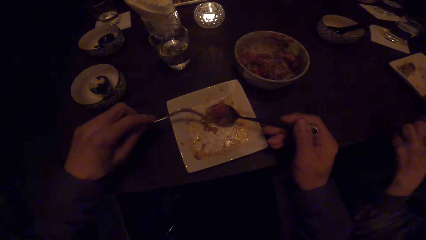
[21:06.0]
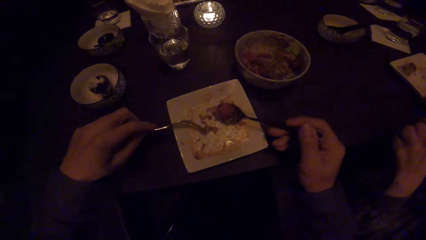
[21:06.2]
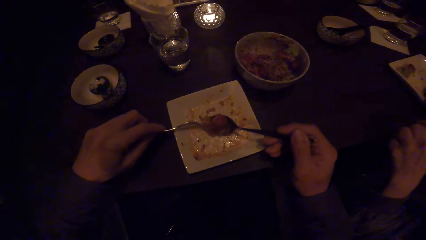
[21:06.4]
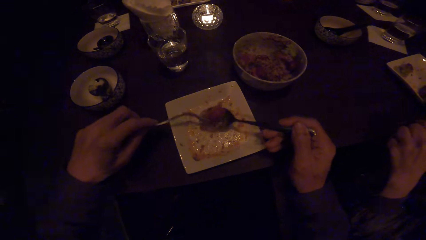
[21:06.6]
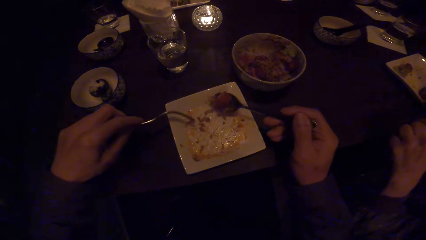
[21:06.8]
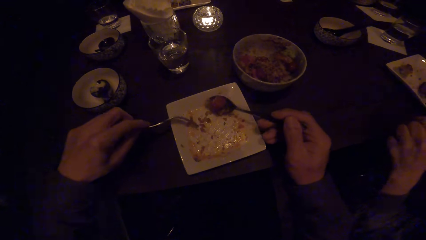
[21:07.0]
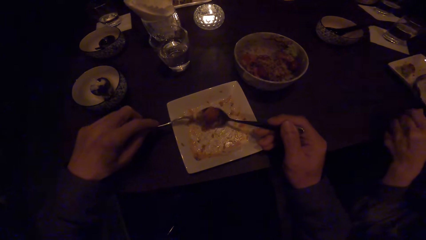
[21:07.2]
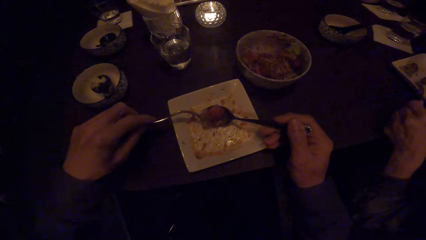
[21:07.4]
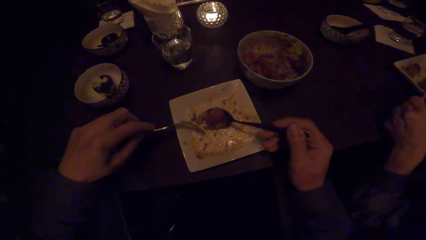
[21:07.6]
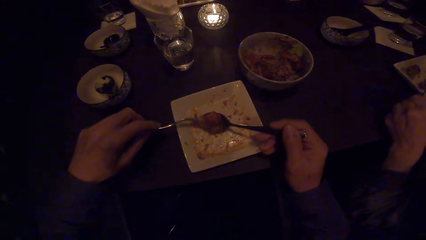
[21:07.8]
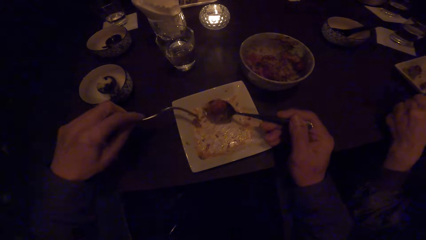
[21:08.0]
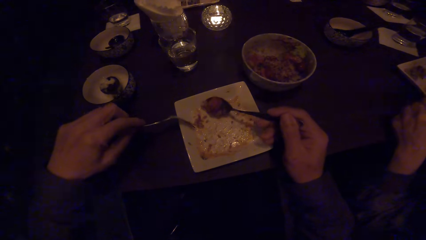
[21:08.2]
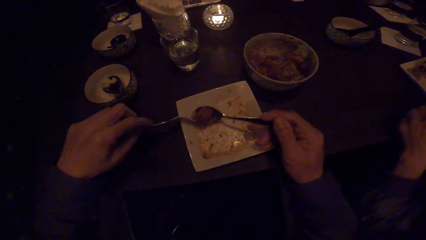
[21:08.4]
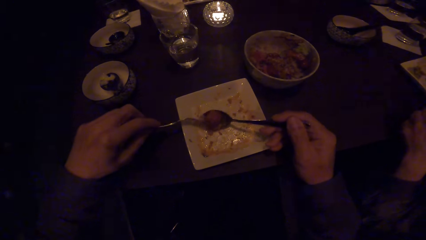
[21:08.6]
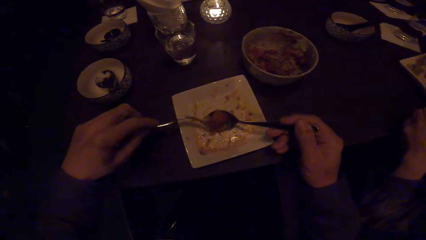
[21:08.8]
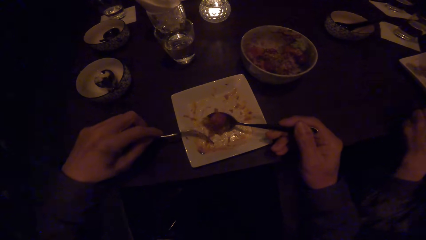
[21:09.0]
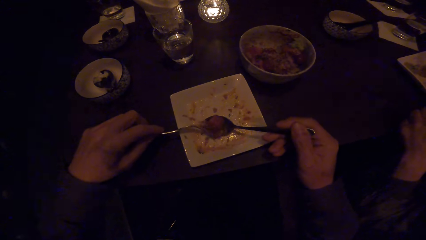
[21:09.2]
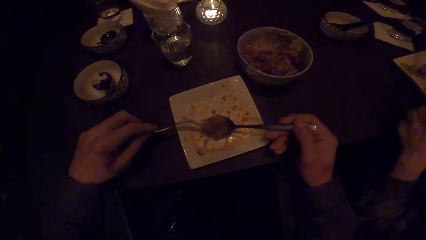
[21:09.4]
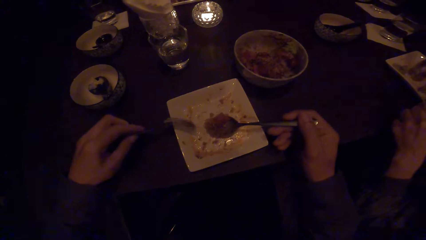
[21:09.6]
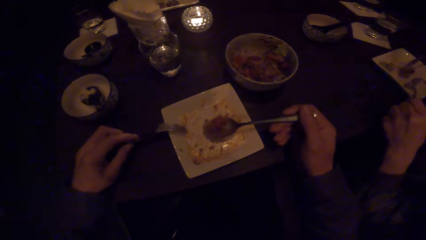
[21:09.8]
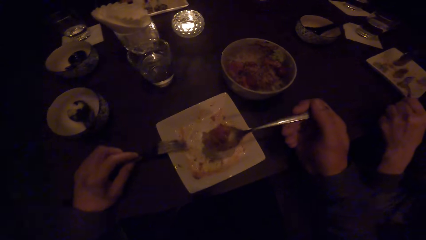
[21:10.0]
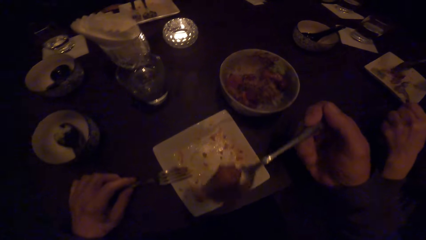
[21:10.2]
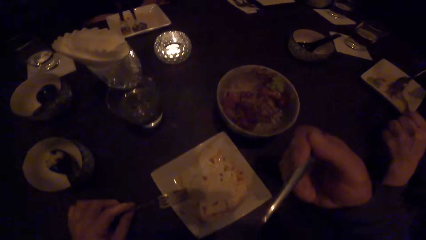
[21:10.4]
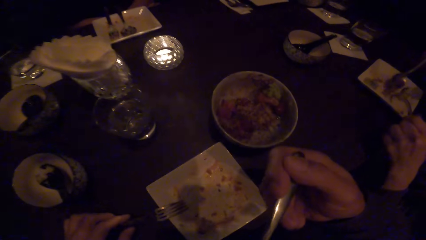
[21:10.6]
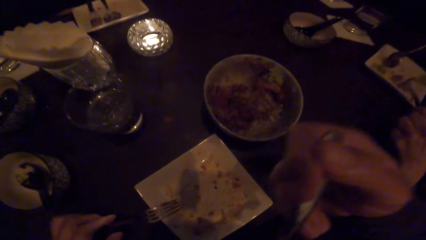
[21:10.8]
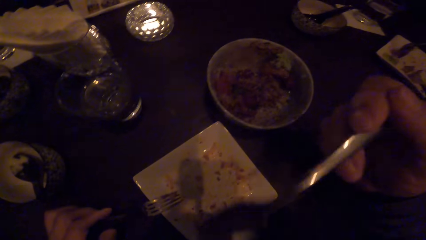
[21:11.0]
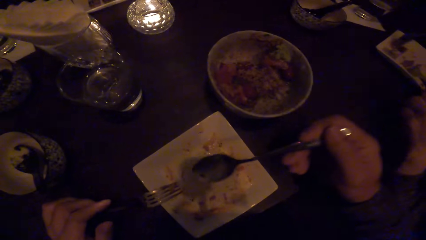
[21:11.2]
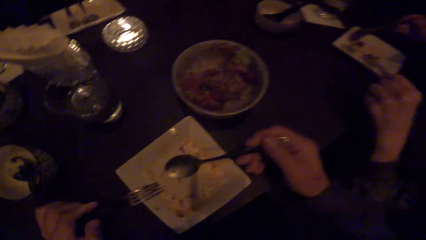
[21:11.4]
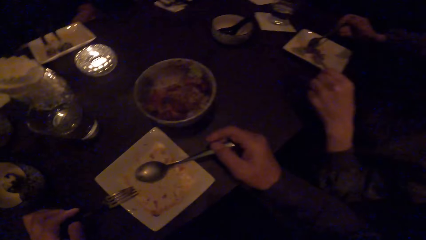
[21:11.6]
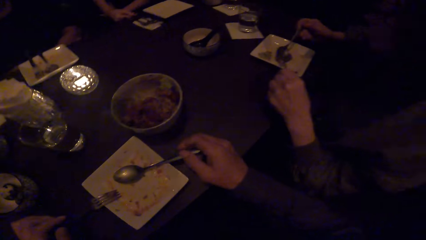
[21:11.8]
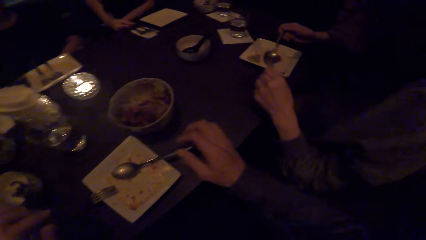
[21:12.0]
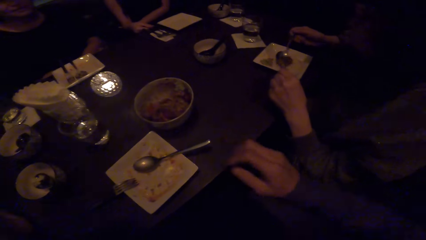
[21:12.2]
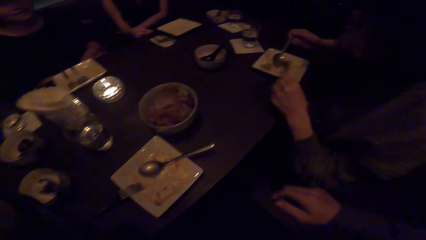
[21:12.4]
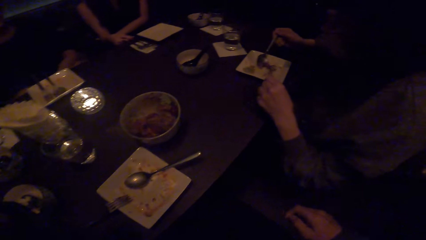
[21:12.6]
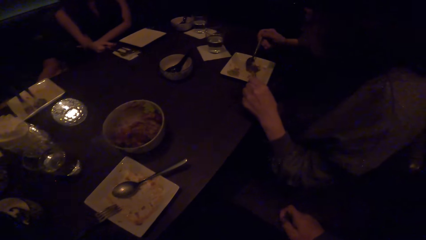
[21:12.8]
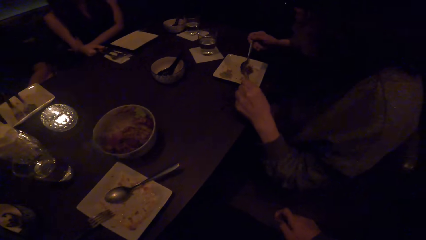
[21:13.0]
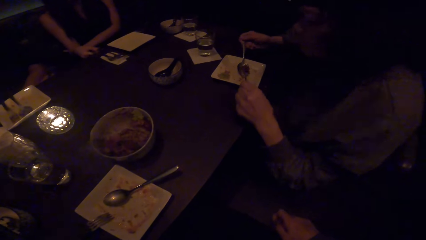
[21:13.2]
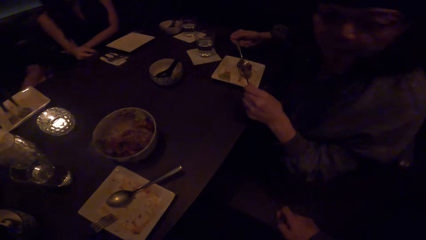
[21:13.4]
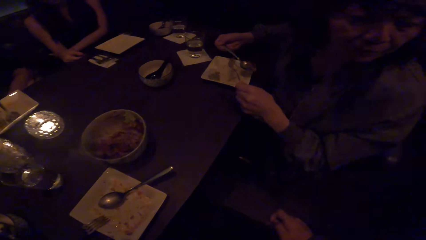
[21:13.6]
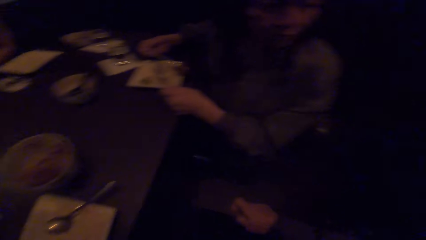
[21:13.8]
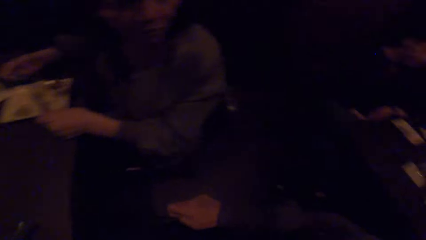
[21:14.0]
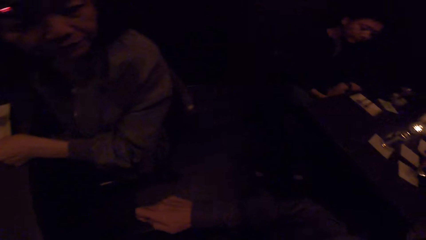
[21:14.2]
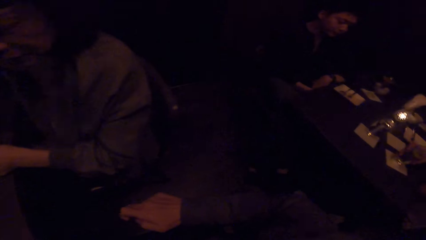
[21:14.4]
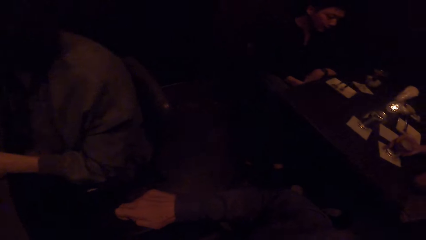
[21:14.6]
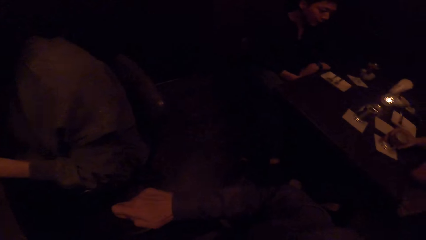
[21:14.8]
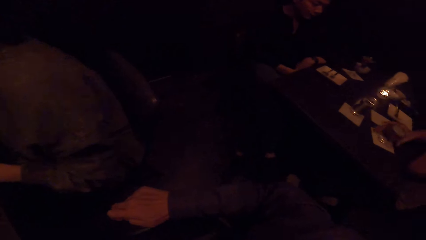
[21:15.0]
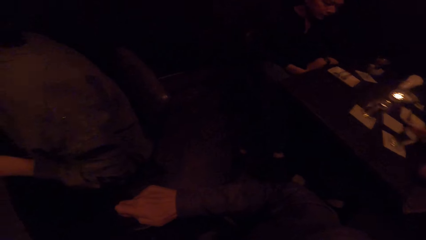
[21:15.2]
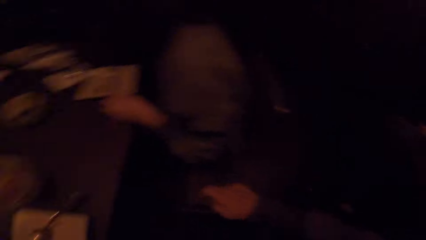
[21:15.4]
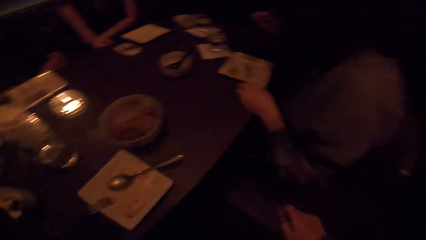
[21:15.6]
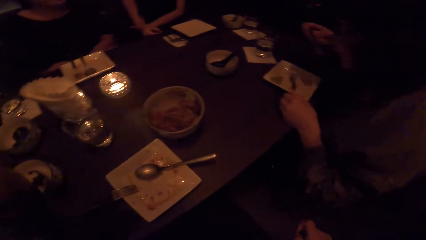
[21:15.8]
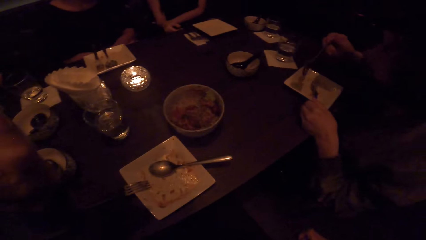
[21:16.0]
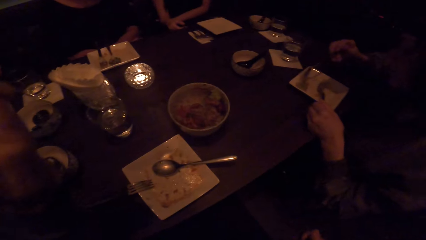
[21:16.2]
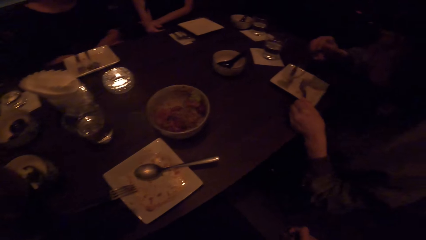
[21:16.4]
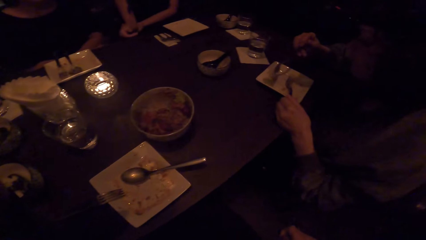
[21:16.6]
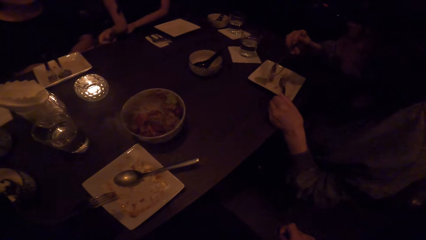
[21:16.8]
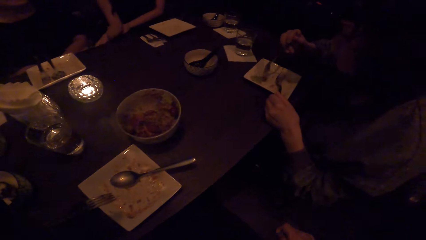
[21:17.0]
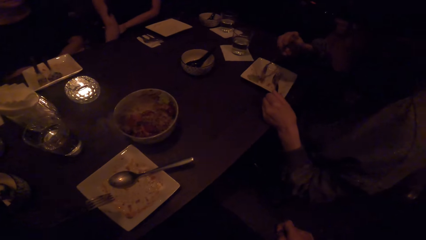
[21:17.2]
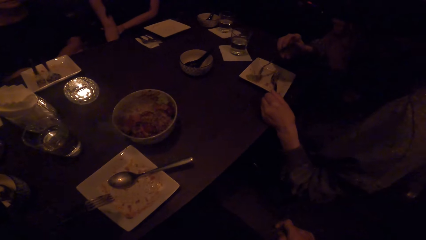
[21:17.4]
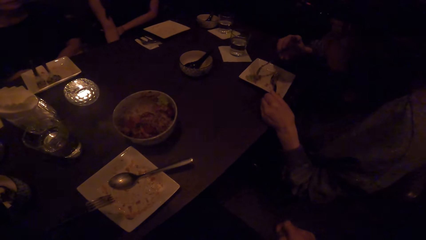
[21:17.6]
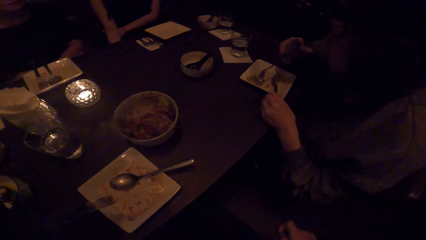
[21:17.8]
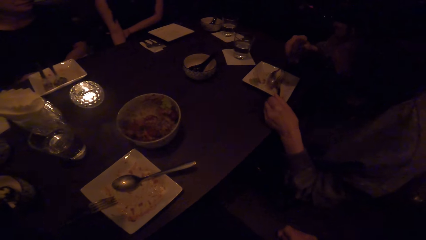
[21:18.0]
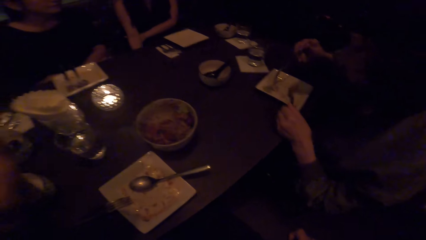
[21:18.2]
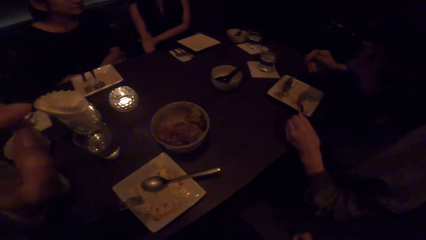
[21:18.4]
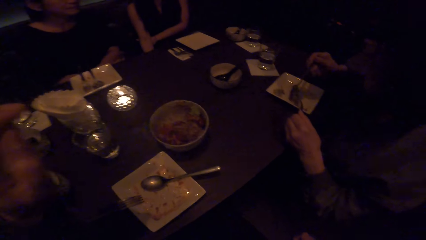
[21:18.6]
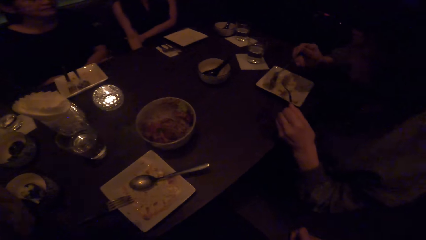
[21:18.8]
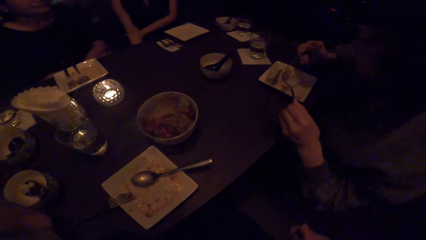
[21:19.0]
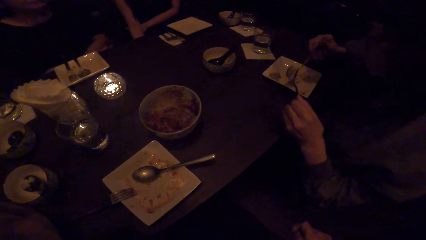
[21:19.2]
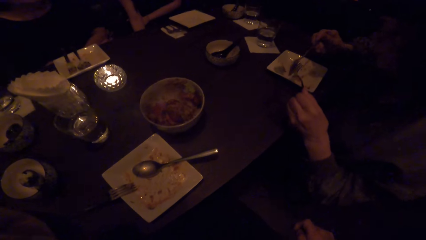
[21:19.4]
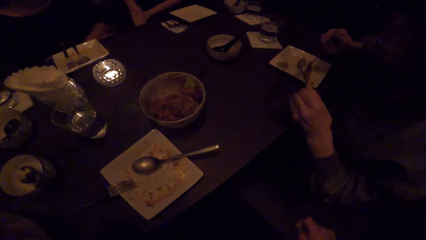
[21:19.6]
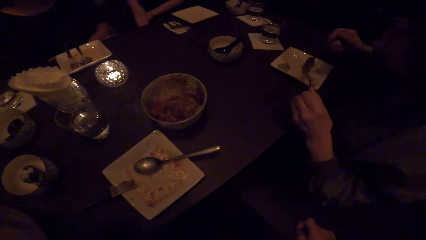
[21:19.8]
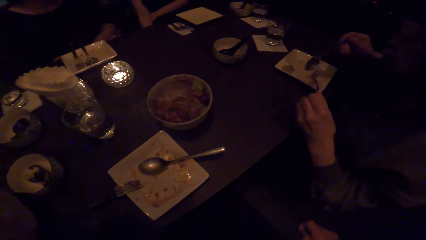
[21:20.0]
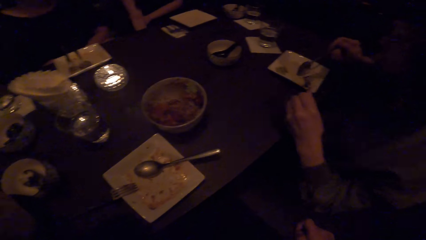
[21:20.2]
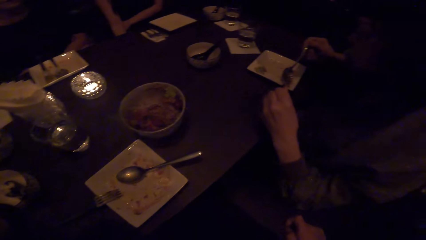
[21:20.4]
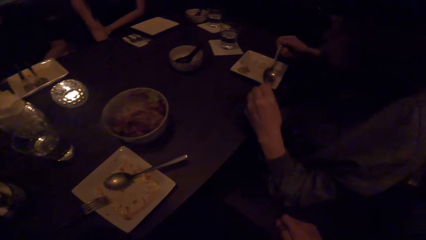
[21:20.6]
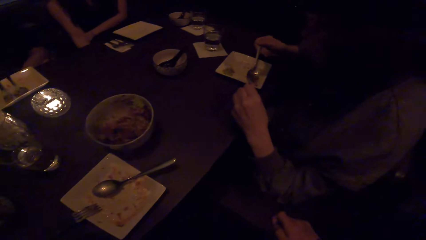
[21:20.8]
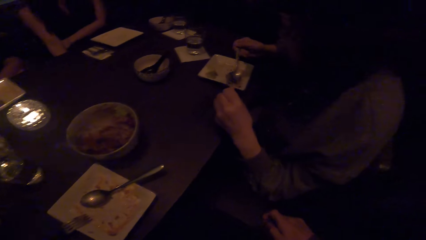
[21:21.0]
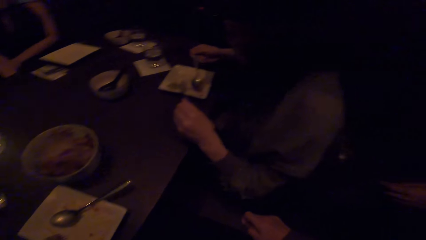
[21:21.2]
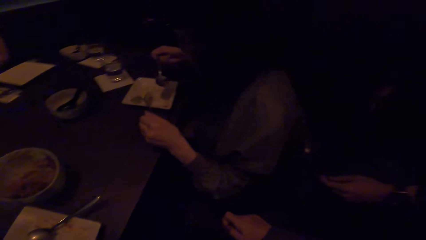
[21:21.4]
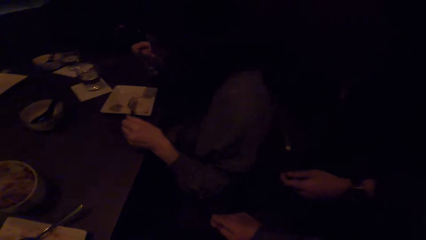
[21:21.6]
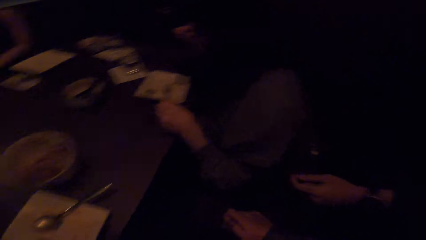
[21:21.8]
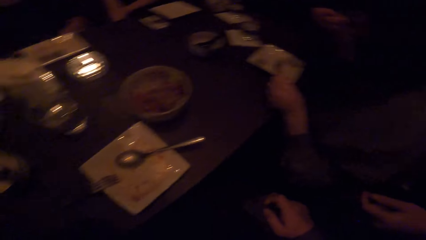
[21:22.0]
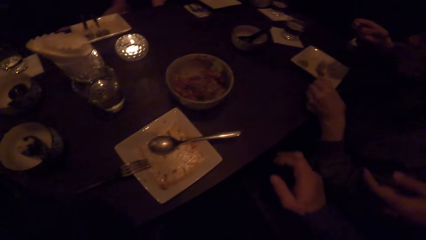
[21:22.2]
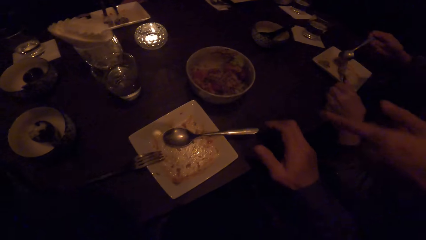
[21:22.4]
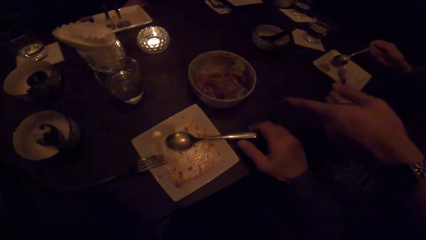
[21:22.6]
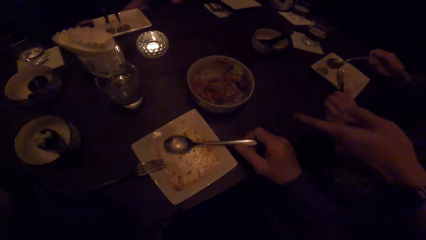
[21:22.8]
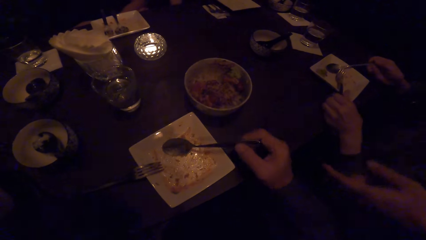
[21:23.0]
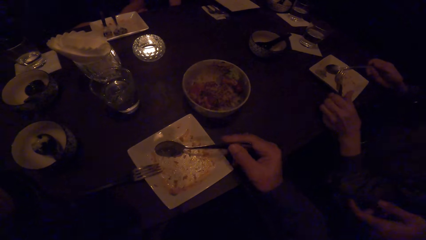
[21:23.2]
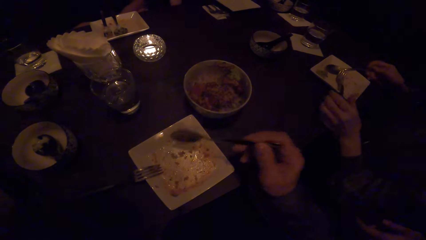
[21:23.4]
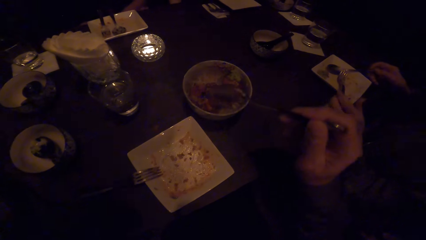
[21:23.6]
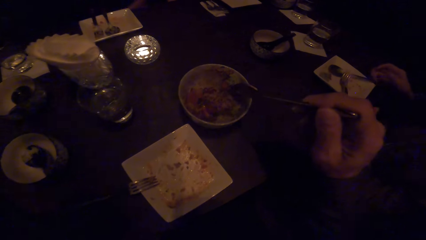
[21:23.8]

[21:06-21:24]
The camera wearer puts the food in the mouth. They put the spoon down. They look behind. A woman drops a cup on the other table. The camera wearer looks back. Another woman eats the food. She scoops some food with her fork and spoon. The camera wearer looks at a man. The other woman eats the food. The man points at the bowl. The camera wearer picks up the spoon.
